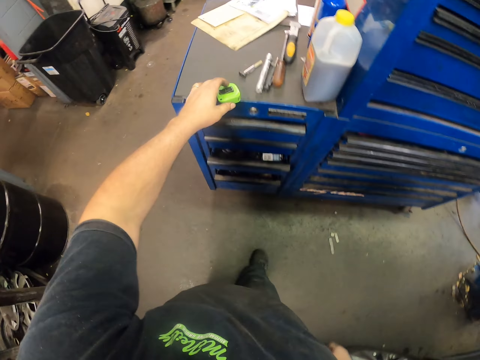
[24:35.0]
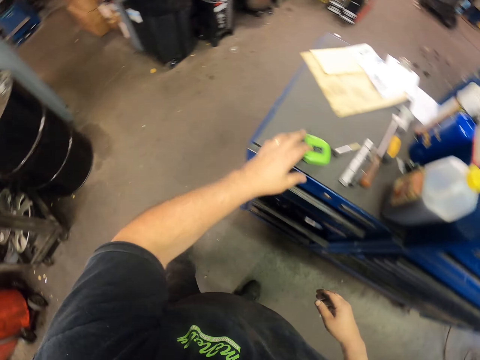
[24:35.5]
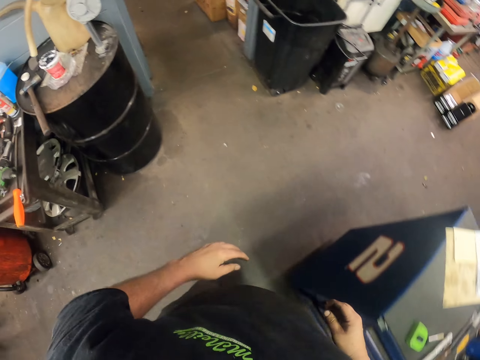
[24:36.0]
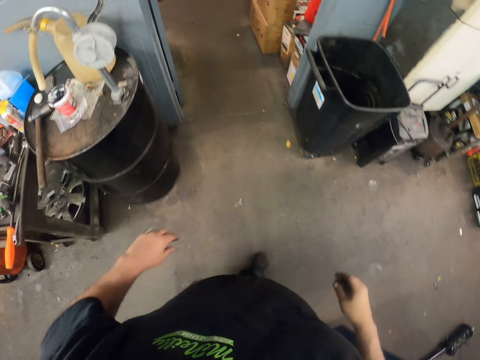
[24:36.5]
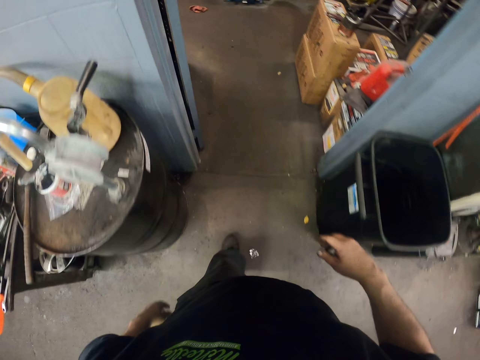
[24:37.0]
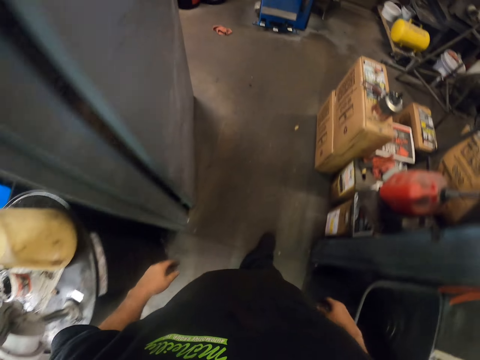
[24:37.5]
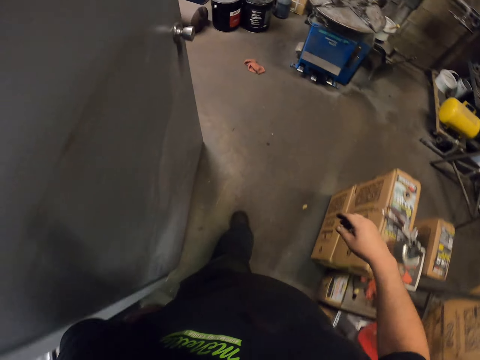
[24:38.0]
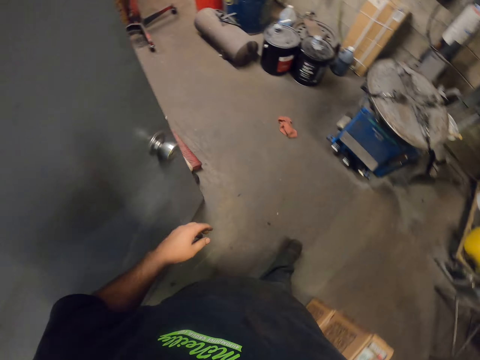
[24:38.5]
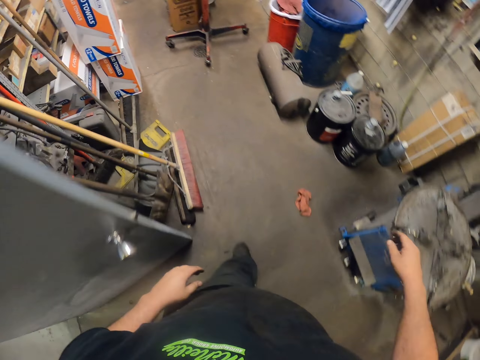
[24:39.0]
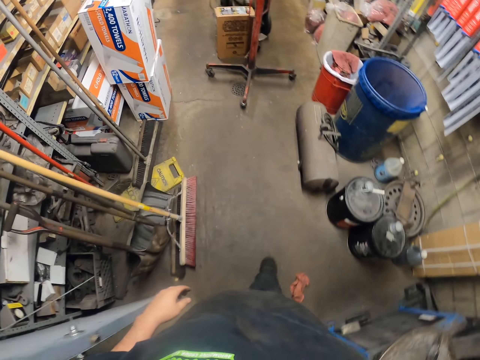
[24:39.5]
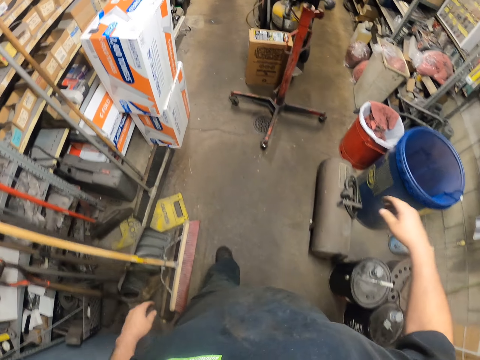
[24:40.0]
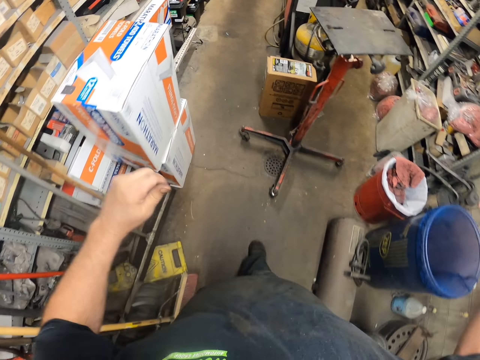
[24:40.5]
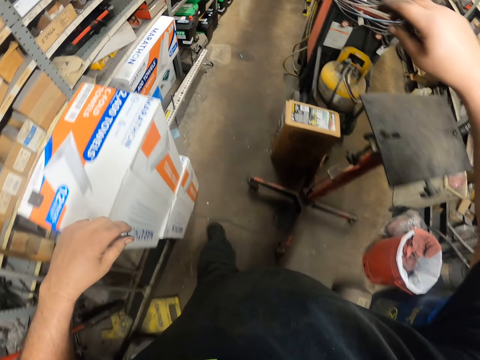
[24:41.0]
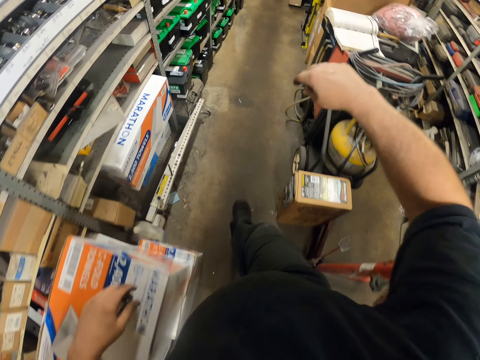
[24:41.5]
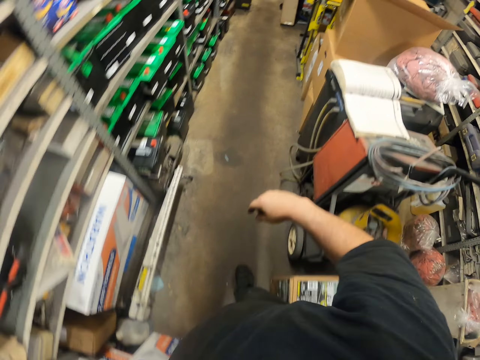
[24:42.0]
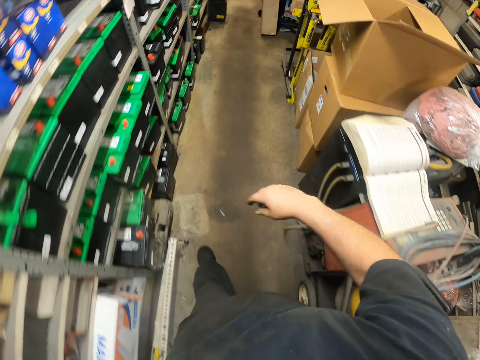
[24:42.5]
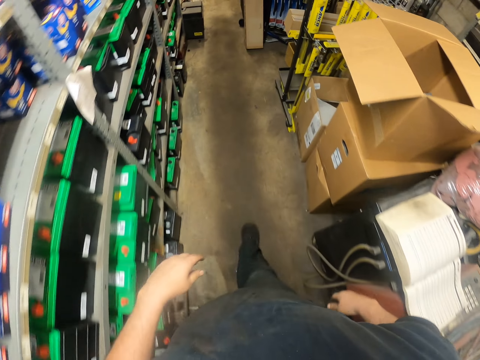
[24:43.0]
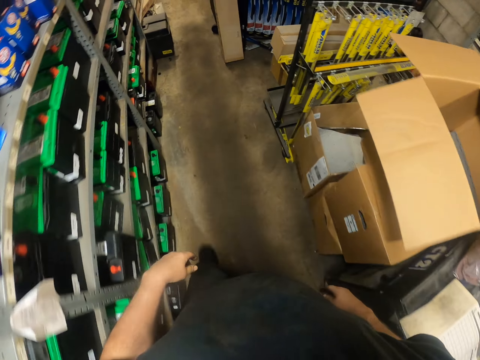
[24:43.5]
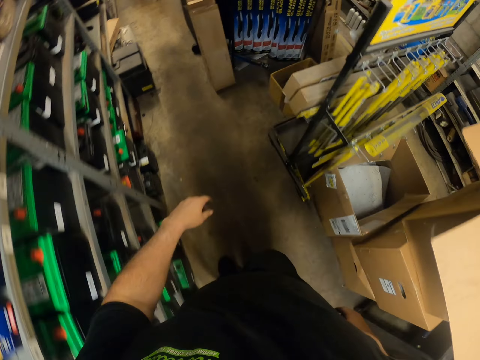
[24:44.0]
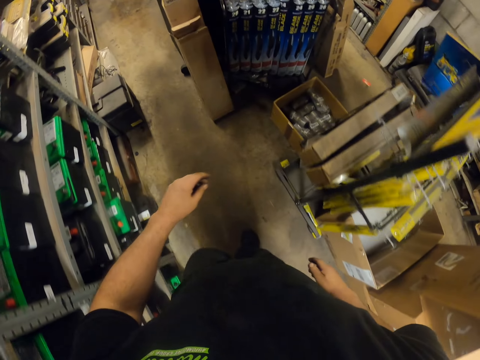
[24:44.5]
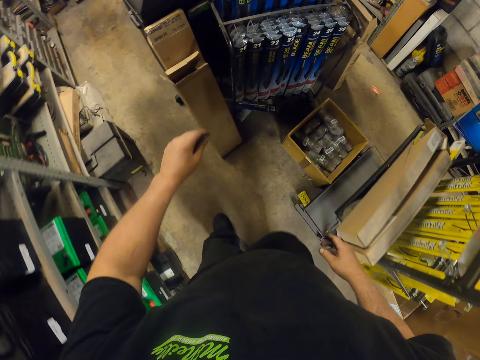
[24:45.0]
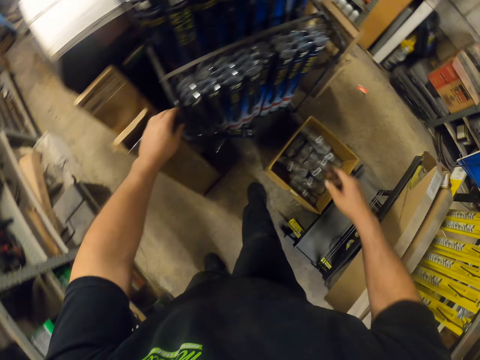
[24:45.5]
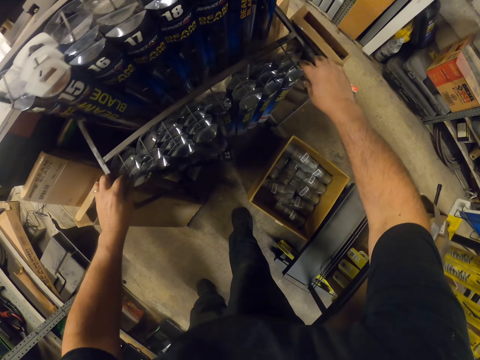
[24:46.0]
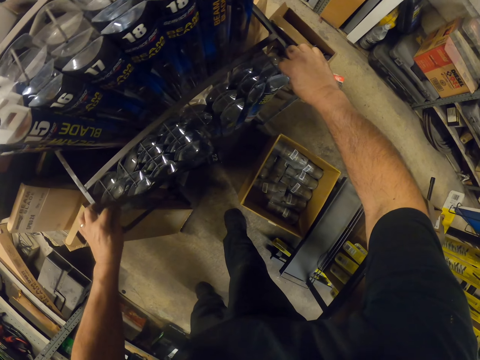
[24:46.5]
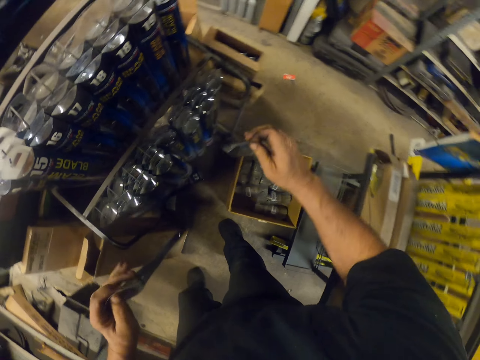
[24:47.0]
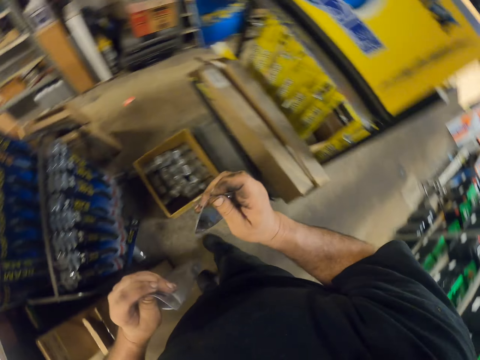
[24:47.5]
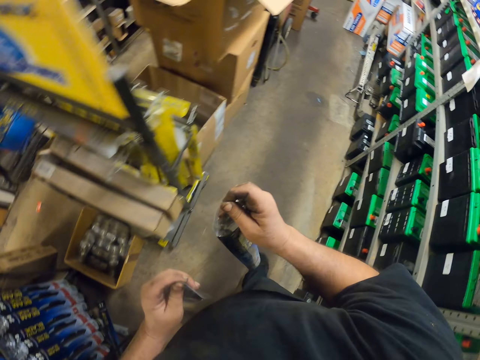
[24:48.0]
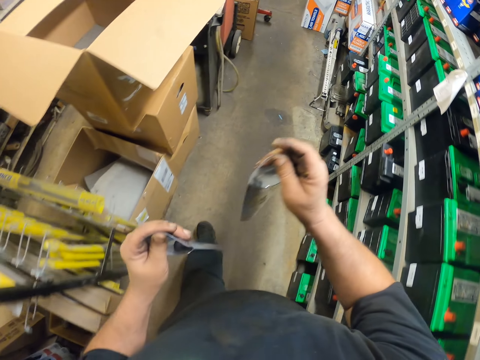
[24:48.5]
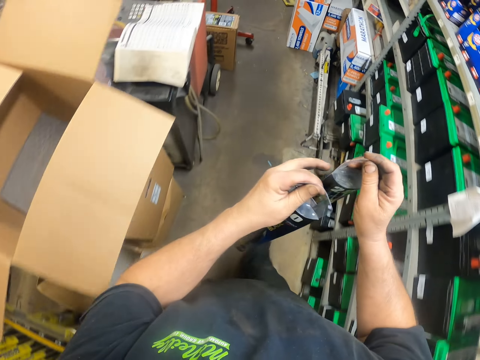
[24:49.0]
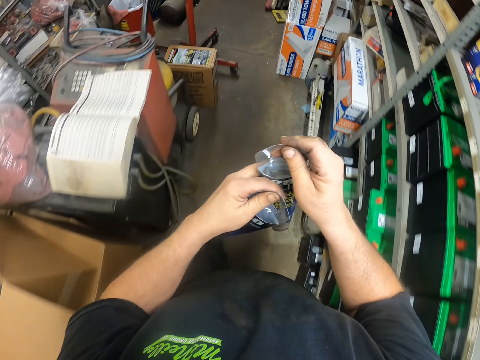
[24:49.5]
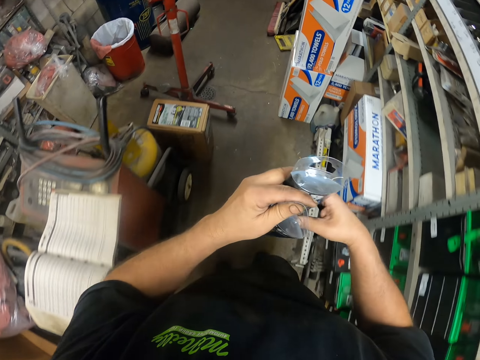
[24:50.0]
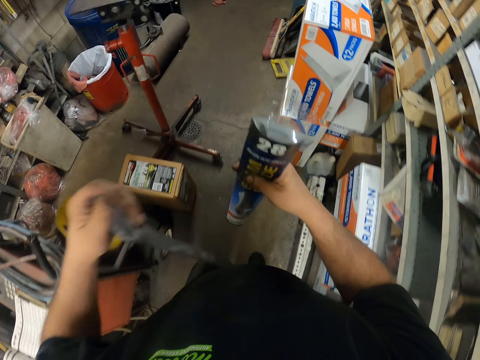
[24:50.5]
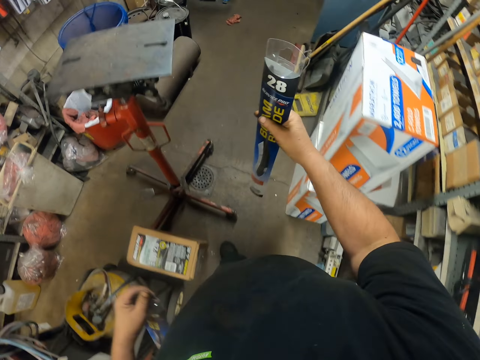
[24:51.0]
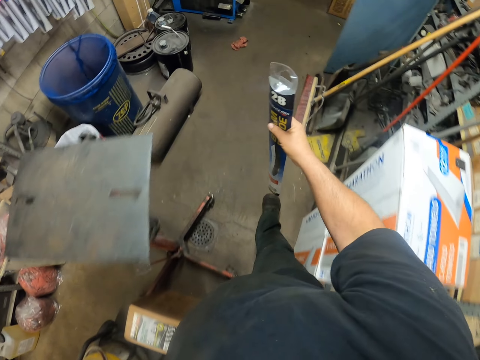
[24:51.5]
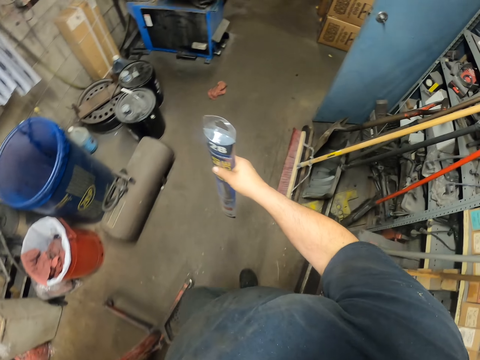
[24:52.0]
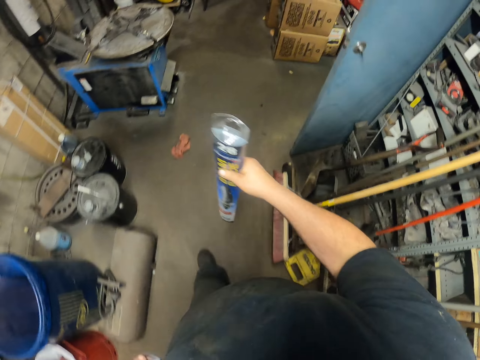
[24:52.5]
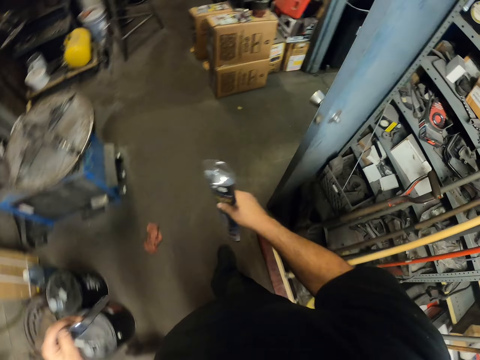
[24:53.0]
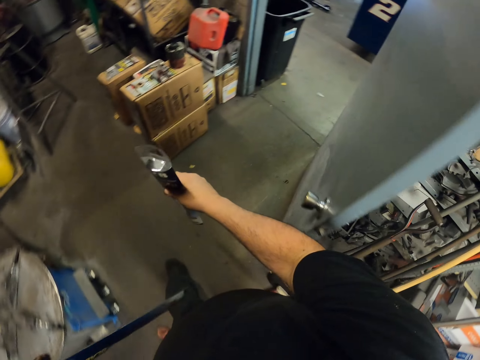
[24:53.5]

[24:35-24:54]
The camera wearer drops the tape measure. They put the tape measure on the drawer. They walk in the garage. They pick up the beam blades or wiper. They turn around. They walk in the garage. They hold the wiper.

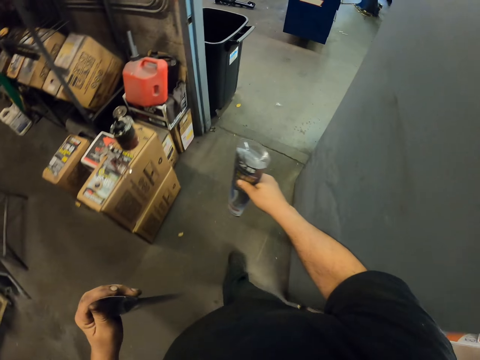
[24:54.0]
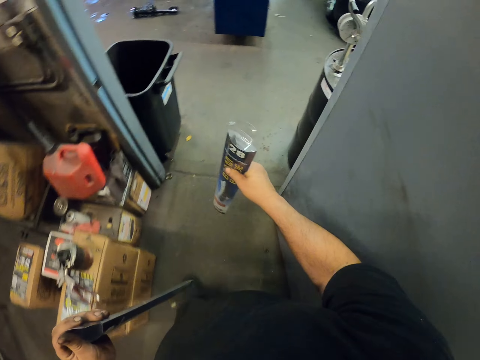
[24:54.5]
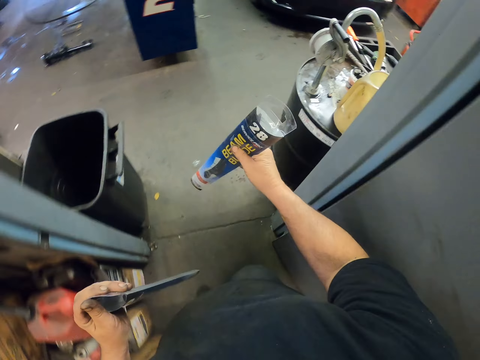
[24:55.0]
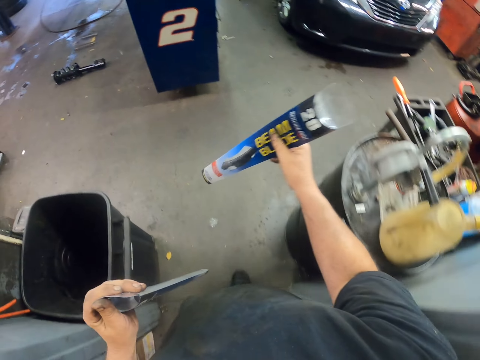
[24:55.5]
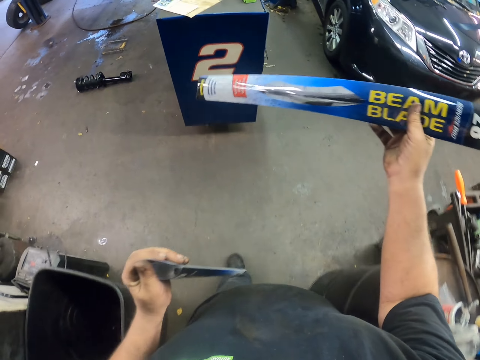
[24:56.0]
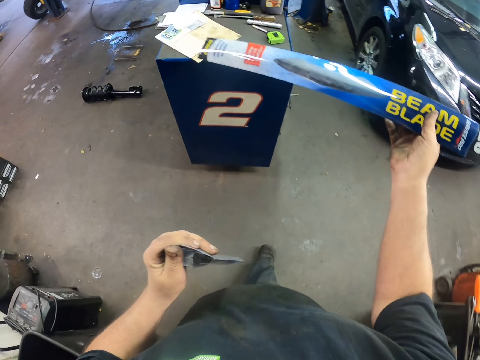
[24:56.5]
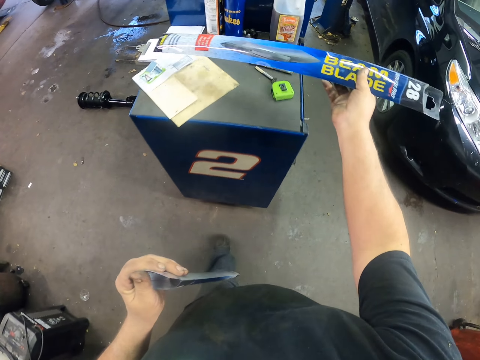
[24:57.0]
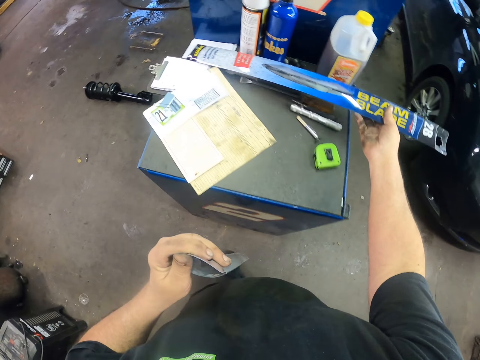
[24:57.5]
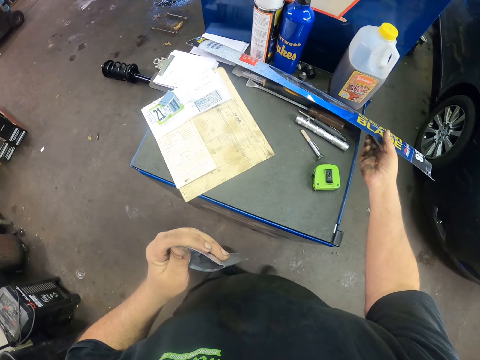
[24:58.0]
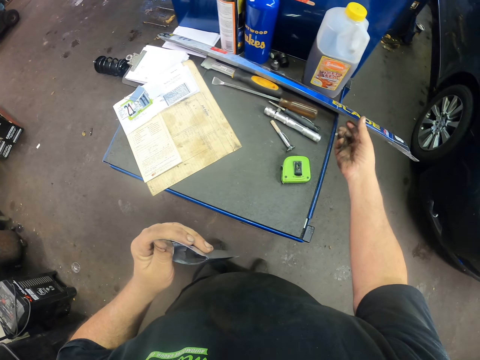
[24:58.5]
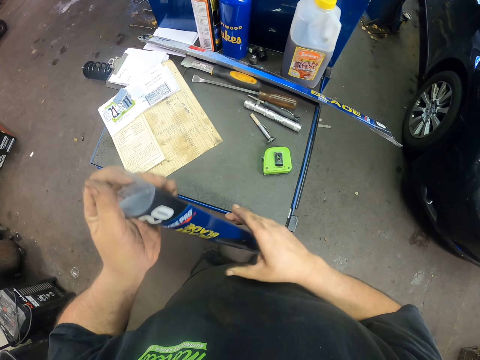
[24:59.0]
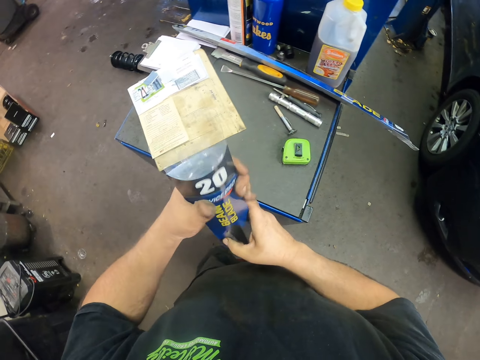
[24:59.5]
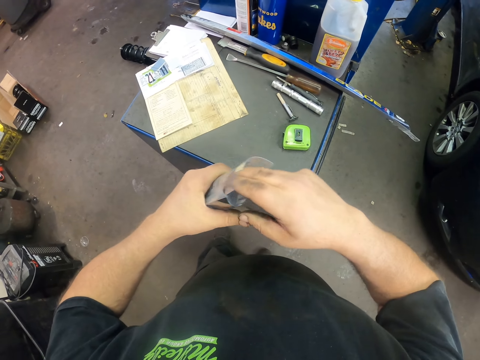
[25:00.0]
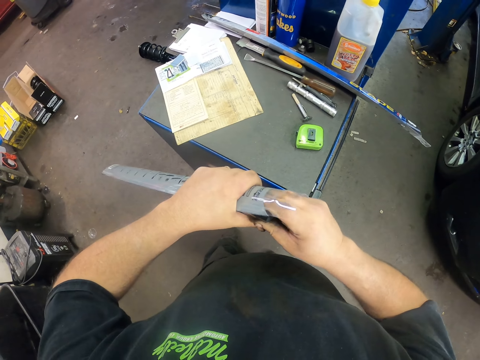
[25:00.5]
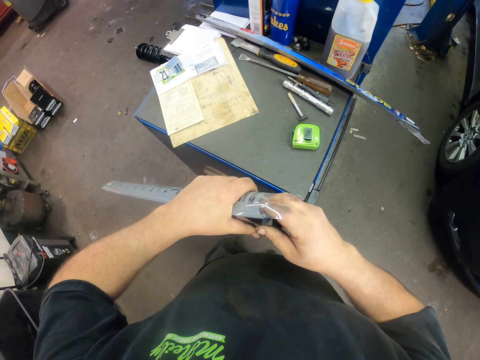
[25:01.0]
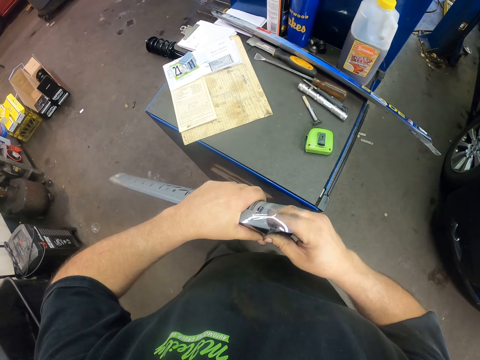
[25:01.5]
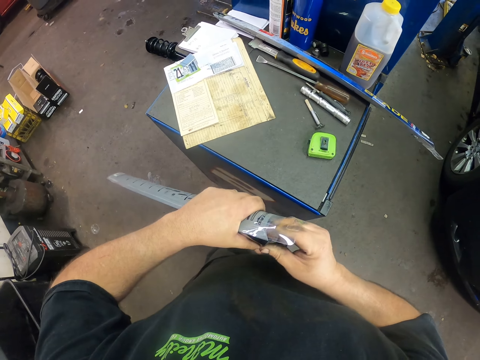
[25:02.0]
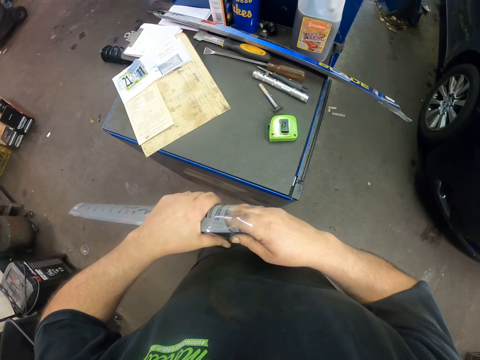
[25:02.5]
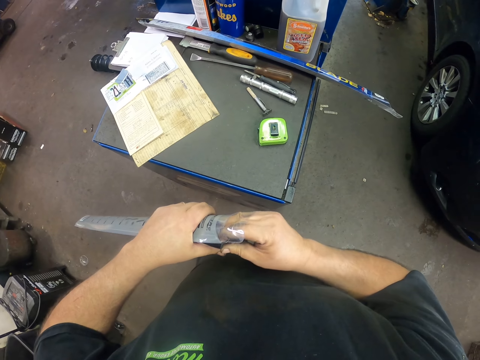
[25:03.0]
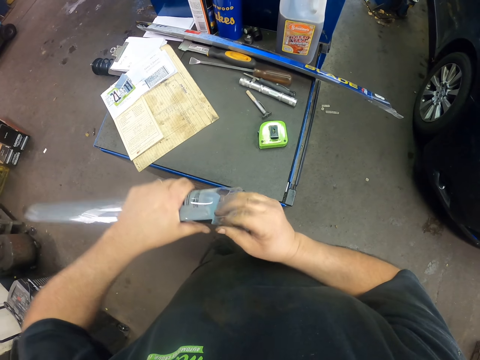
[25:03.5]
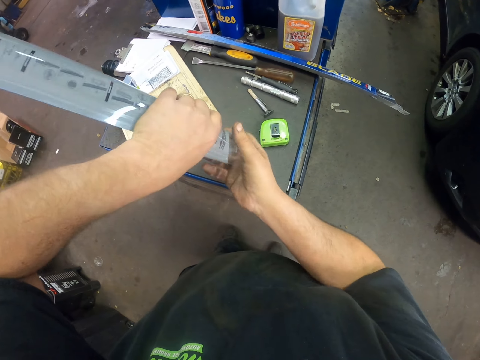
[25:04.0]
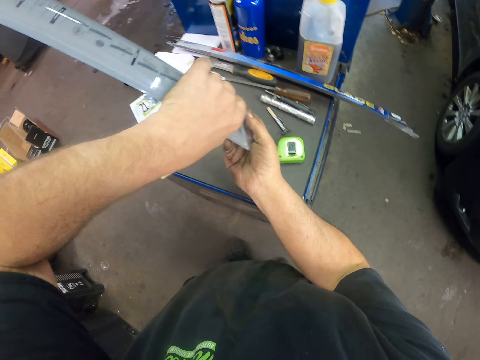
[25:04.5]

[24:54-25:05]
The camera wearer drops the wiper. They place a beam blade on the drawer. They hold the wiper. They remove the wiper from the case. They unwrap the beam blade.
